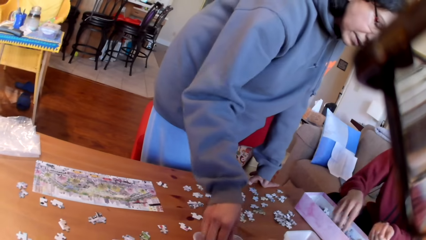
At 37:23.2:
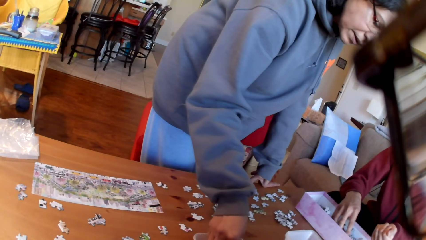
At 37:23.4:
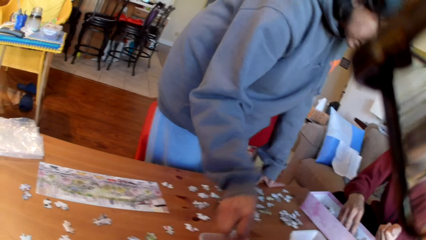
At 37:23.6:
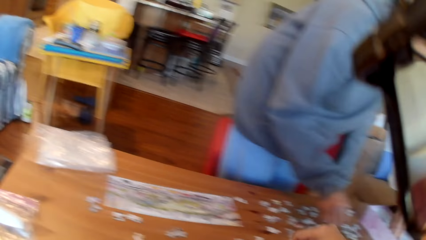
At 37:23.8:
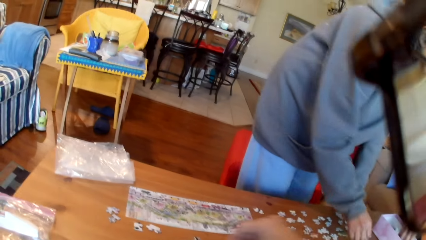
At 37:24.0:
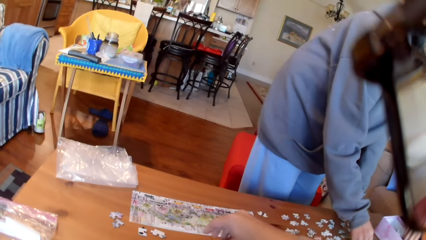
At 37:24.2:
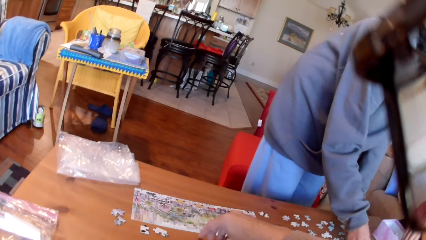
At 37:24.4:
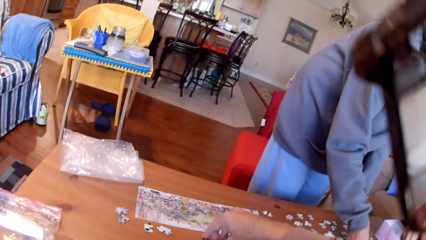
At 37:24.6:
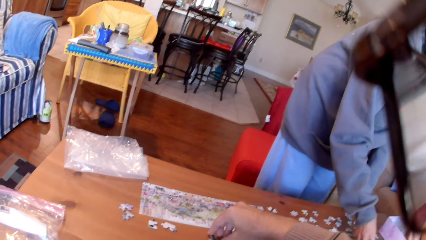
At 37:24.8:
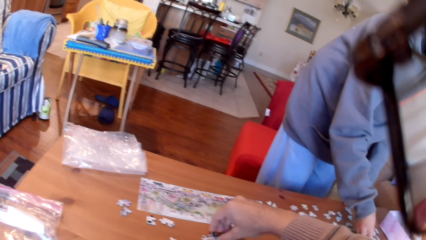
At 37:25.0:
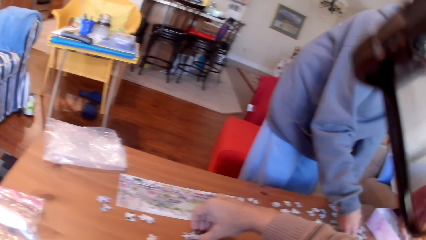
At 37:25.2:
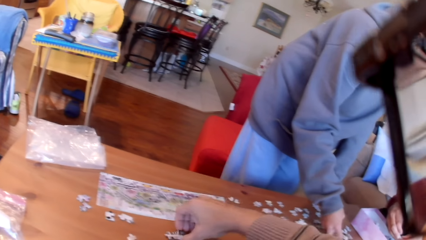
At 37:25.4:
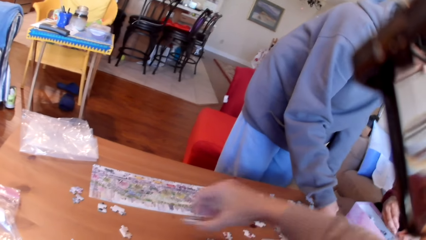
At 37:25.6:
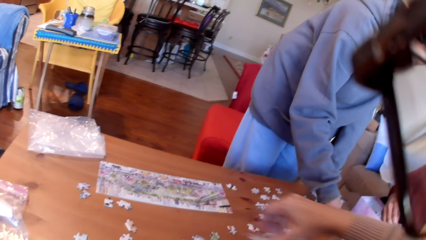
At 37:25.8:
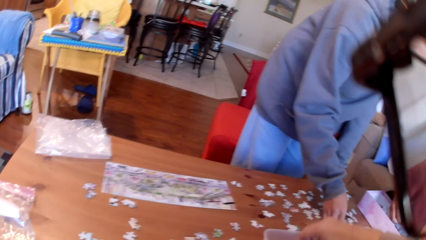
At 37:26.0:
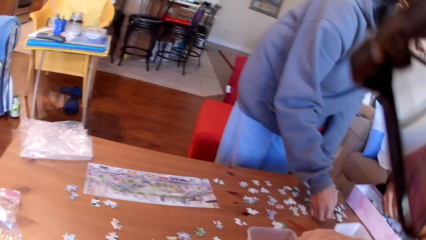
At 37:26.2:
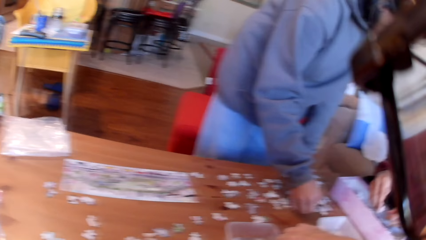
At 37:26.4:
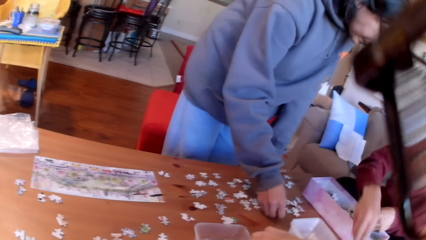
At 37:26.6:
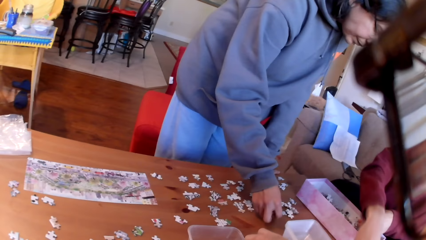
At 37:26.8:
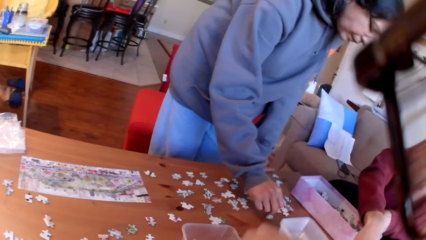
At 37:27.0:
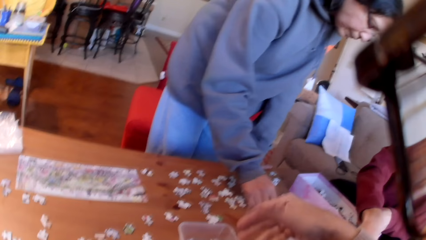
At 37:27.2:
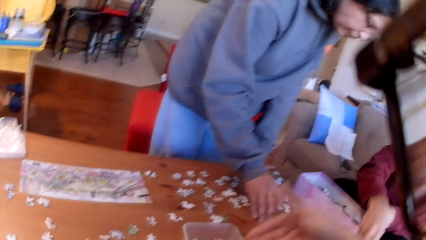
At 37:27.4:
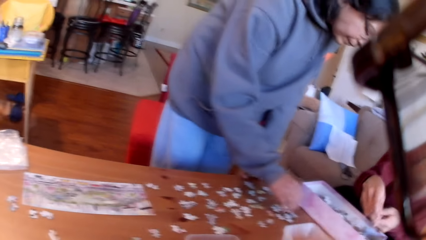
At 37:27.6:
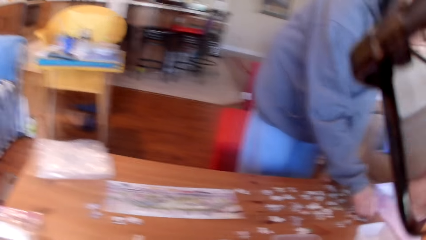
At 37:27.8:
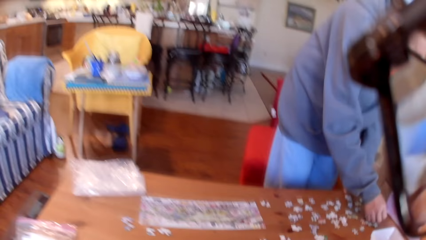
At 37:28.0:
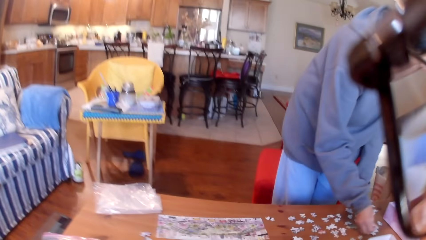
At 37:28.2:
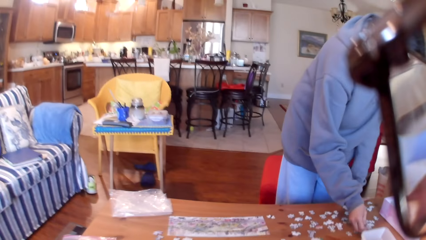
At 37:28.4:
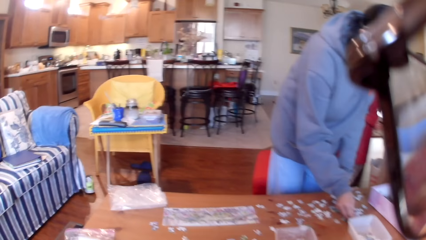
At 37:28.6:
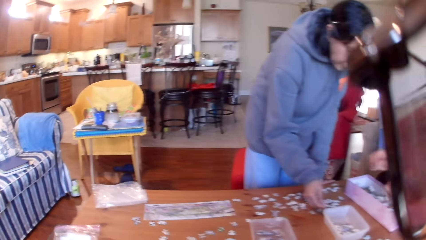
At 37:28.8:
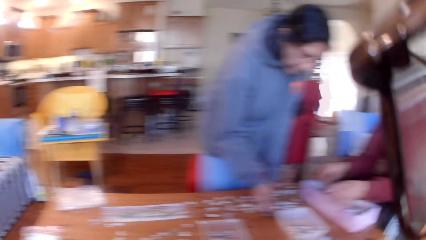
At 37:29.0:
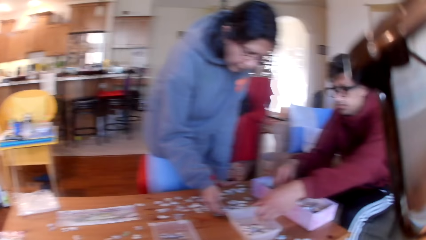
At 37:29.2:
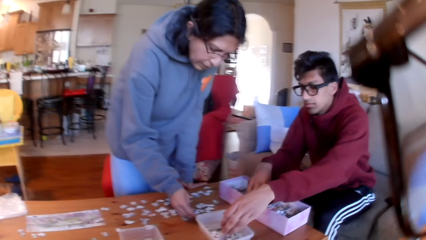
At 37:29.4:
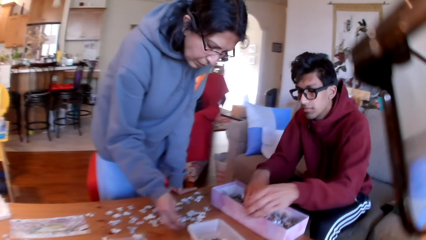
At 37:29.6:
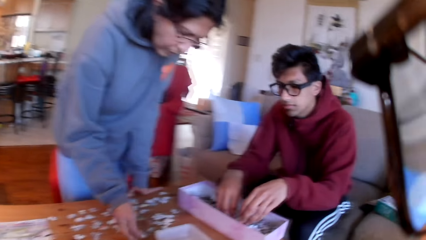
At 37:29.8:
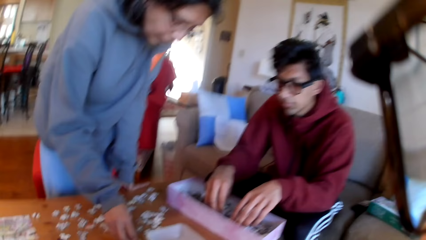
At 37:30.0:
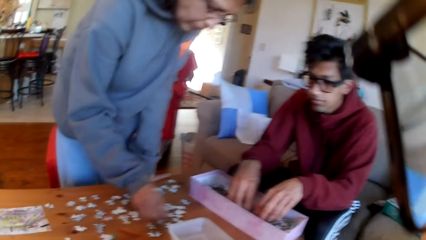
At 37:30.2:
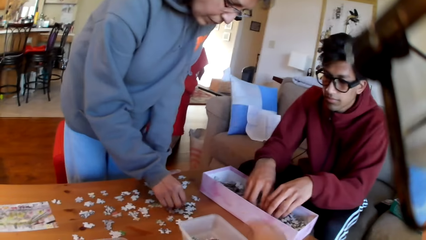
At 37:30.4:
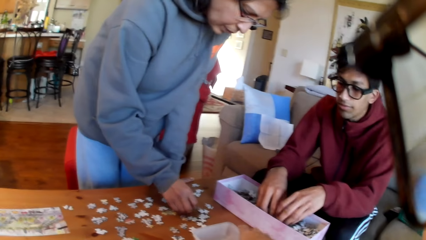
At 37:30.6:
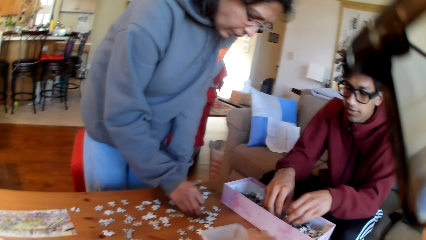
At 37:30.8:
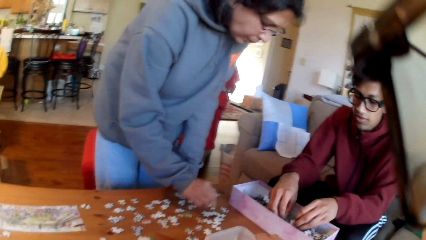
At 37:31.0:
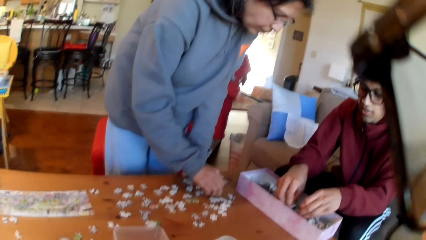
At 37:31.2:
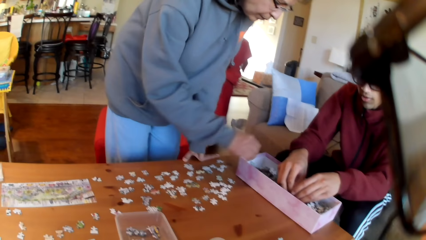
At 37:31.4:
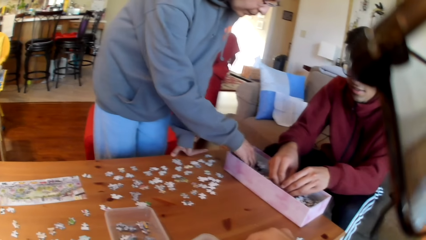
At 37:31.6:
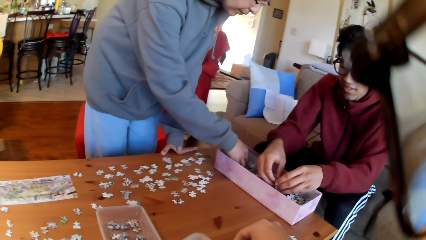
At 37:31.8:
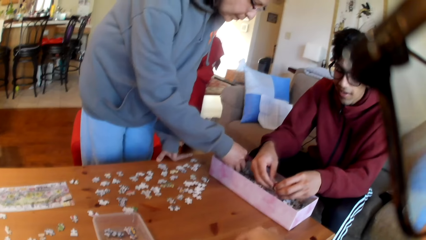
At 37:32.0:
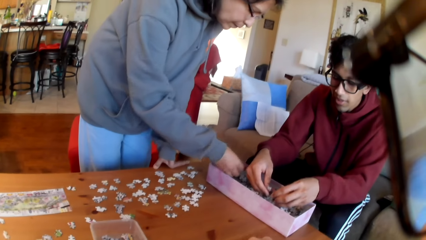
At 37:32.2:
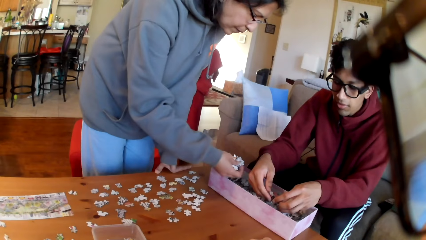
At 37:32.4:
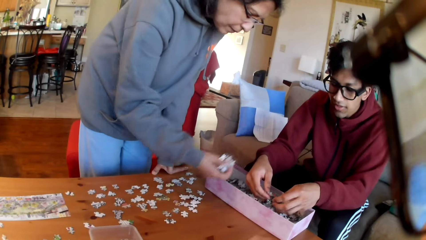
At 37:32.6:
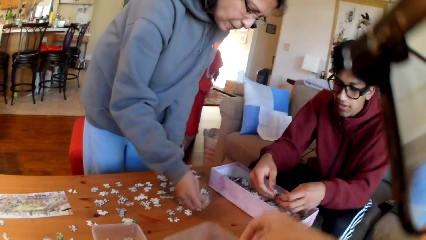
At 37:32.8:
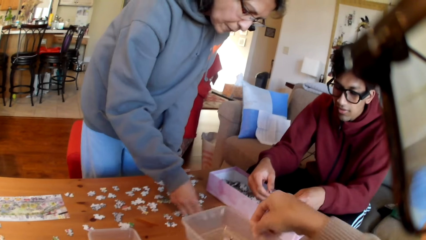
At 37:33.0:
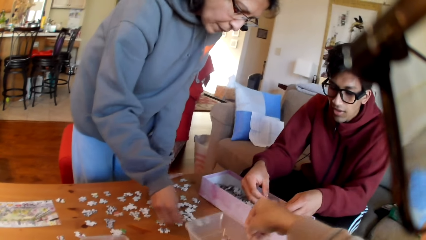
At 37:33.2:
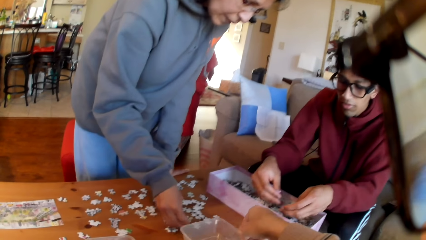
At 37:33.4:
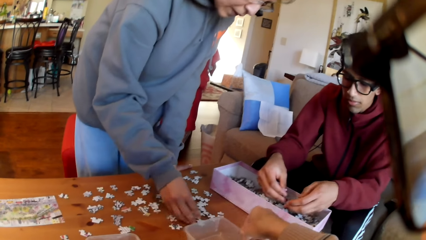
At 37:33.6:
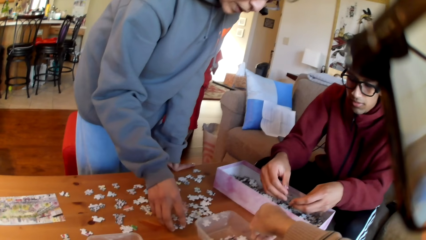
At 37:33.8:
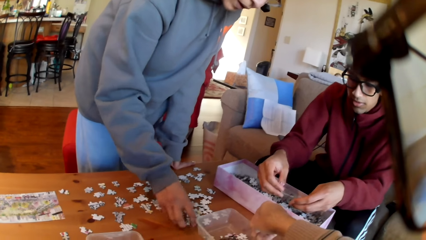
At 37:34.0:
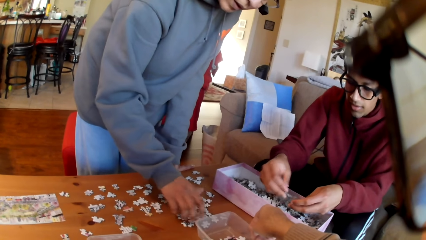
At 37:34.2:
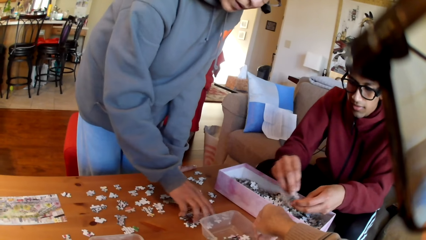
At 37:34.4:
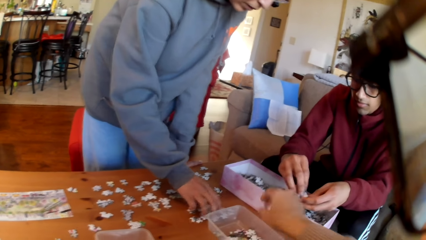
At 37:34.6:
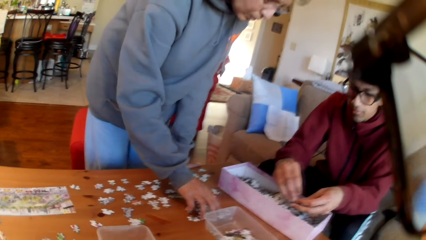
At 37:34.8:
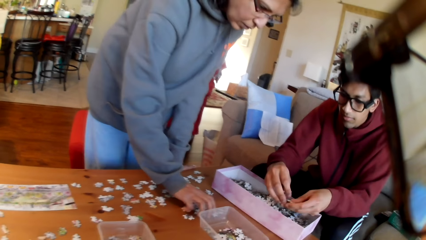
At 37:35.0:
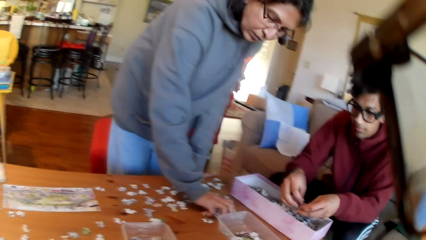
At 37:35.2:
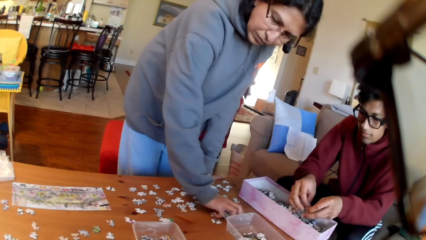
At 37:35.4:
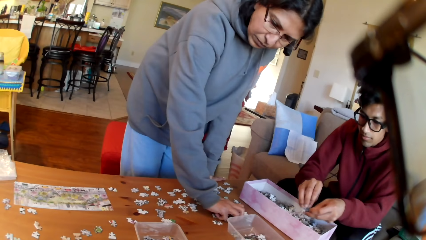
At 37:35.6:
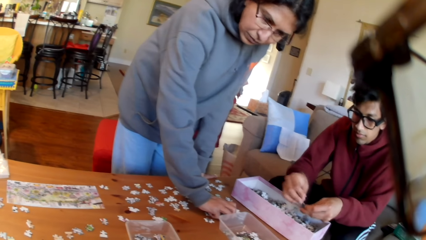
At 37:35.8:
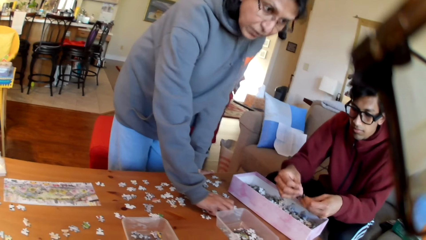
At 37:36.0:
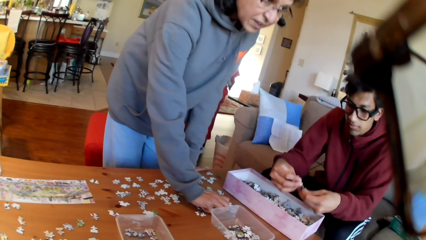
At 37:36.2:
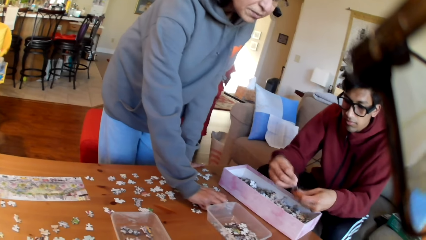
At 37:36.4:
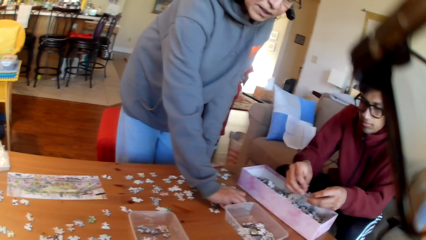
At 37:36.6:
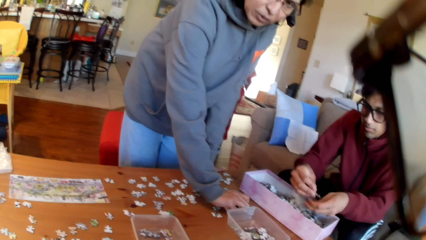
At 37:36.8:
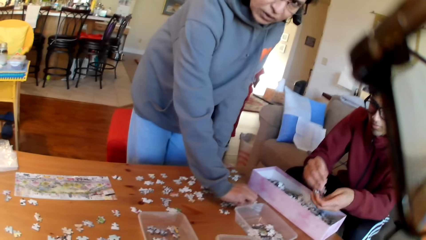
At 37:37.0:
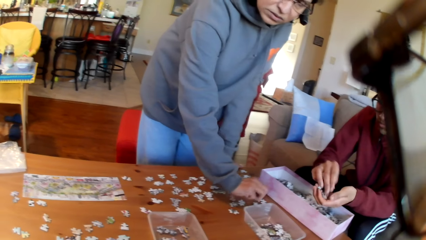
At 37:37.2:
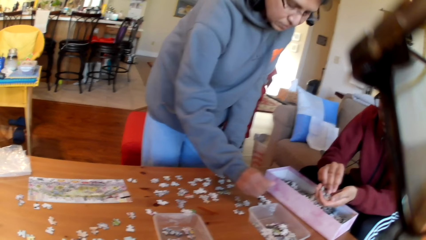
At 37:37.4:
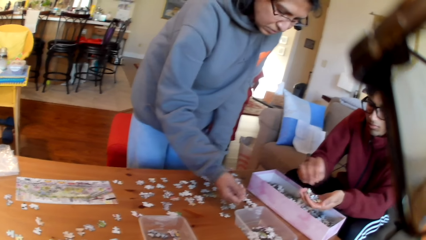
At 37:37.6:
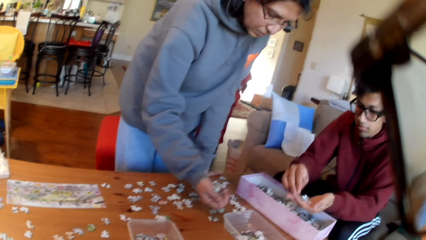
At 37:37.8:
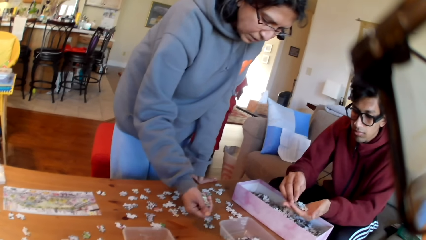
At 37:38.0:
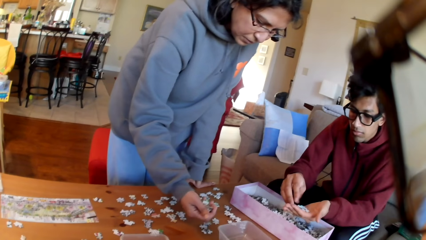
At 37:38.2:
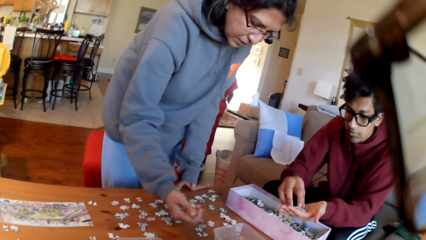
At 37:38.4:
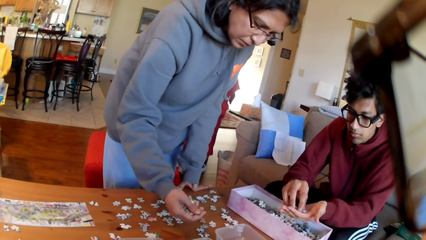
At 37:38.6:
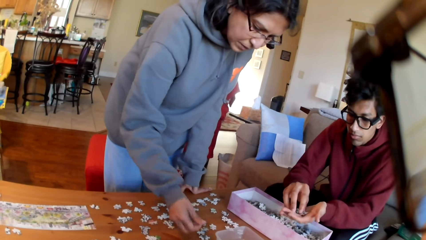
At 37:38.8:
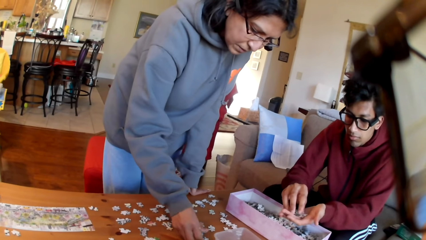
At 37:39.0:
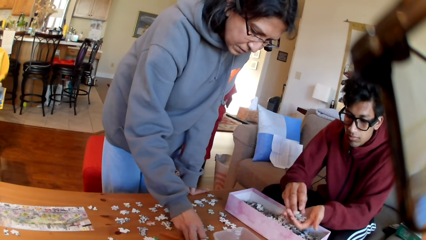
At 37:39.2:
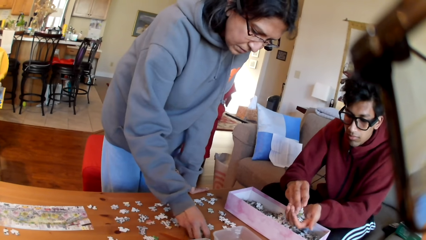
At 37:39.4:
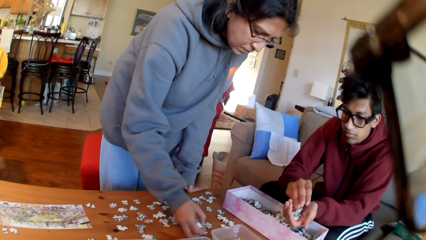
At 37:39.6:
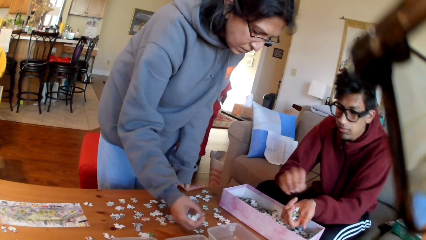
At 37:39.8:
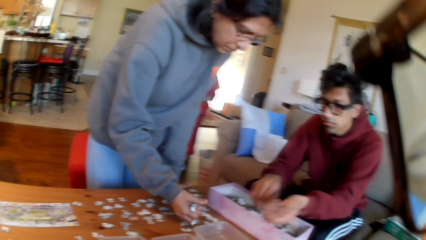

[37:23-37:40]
The camera wearer puts the puzzles in a tin. A woman puts the jigsaw puzzle in the tin. The camera wearer takes the puzzles. The woman takes the puzzles. The camera wearer puts the puzzles in the tin. A man arranges the jigsaw puzzles in the box, puts the jigsaw puzzle aside, and takes a puzzle. The camera wearer puts the puzzle in the tin. The man takes the puzzles and puts the jigsaw puzzle in the tin. The camera wearer takes a tin. The woman turns the puzzles on the table. The camera wearer moves the tin. The woman takes the puzzles. The camera wearer puts the tin on the table. The woman moves the puzzles on the table, takes the puzzles, and converses with the camera wearer. The man puts the puzzles on the hand. The man picks up the jigsaw puzzles. The woman takes the puzzles.
